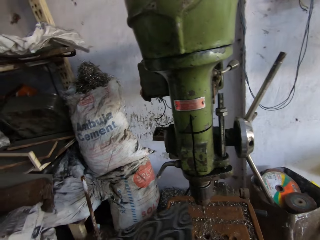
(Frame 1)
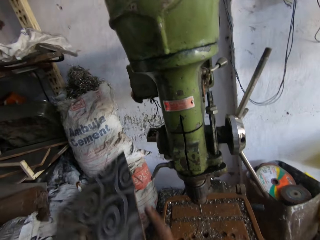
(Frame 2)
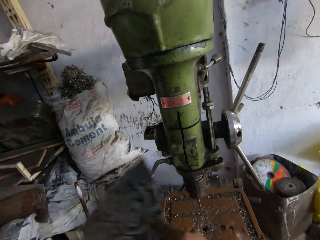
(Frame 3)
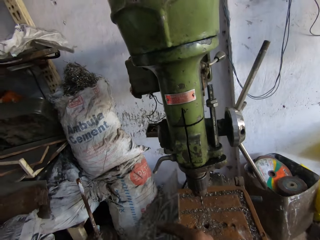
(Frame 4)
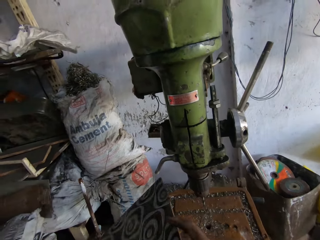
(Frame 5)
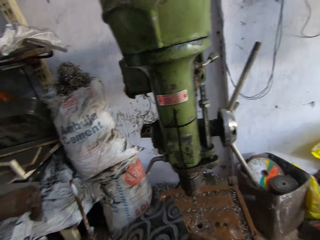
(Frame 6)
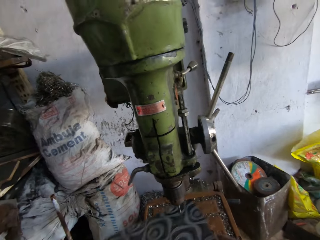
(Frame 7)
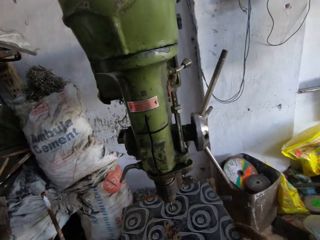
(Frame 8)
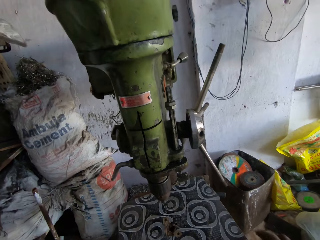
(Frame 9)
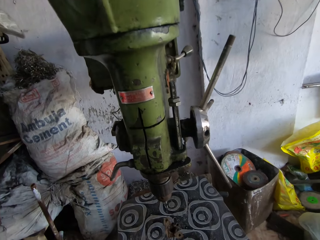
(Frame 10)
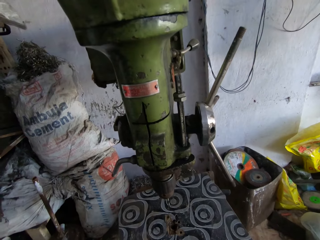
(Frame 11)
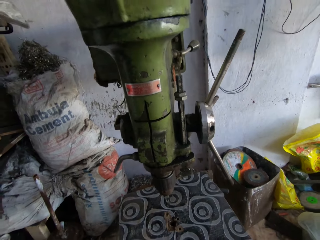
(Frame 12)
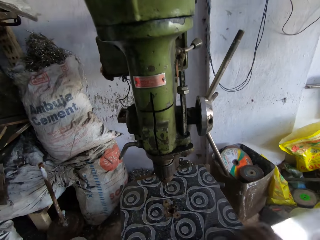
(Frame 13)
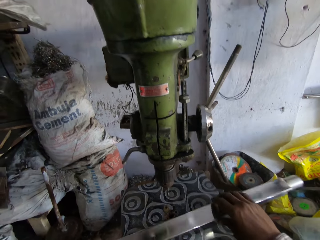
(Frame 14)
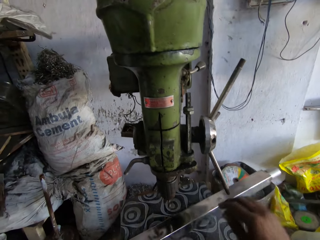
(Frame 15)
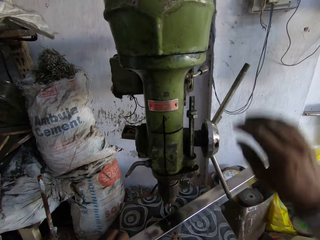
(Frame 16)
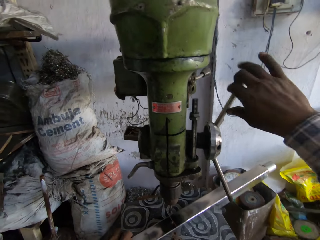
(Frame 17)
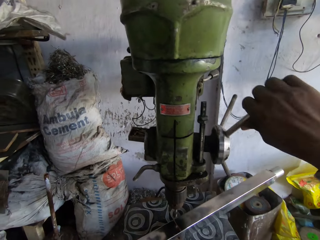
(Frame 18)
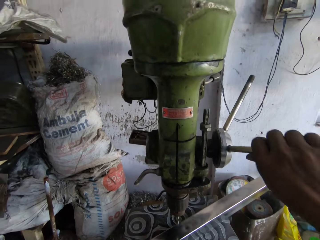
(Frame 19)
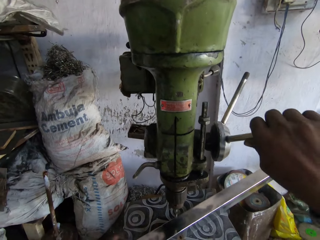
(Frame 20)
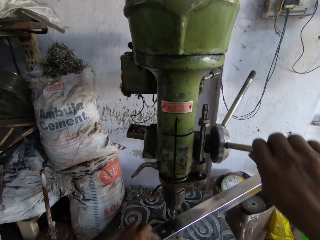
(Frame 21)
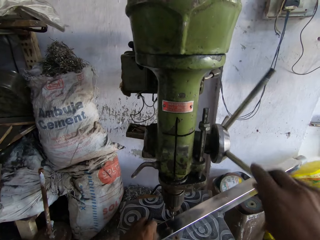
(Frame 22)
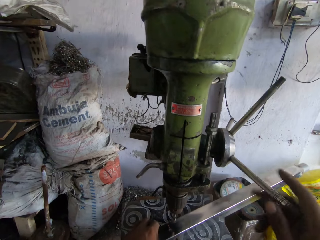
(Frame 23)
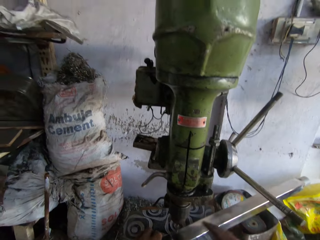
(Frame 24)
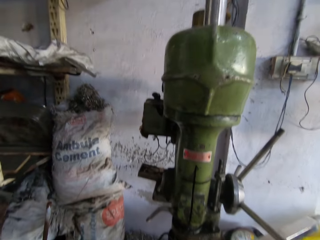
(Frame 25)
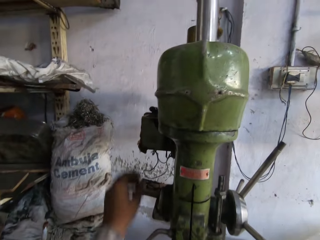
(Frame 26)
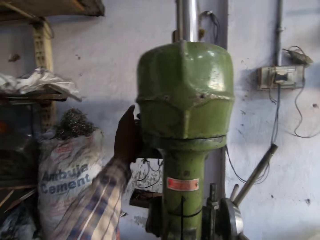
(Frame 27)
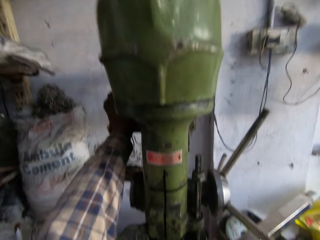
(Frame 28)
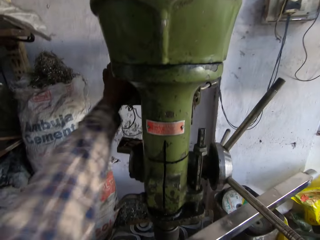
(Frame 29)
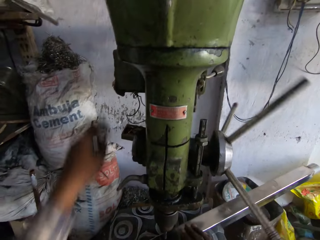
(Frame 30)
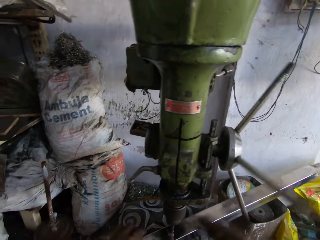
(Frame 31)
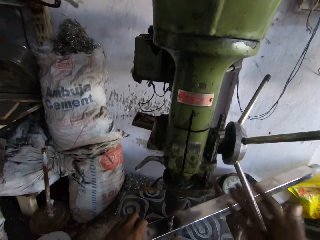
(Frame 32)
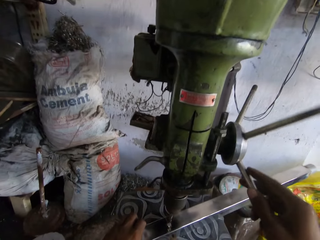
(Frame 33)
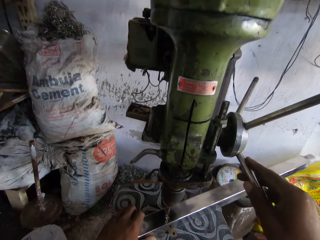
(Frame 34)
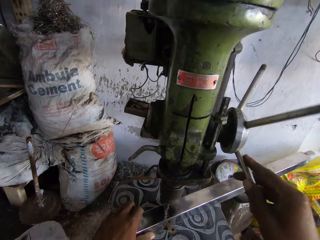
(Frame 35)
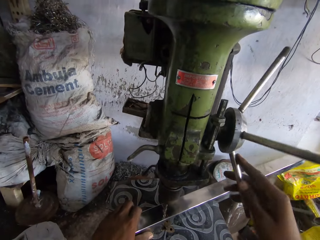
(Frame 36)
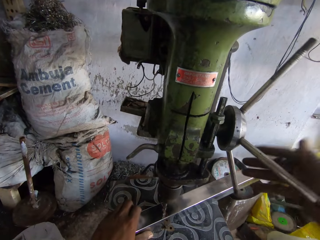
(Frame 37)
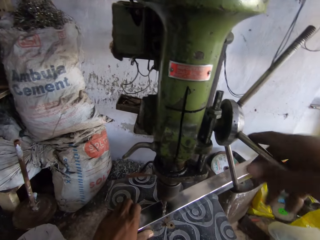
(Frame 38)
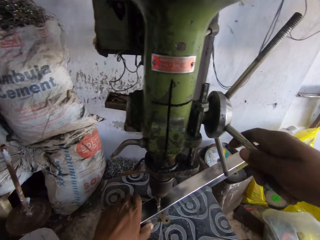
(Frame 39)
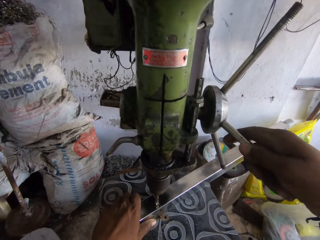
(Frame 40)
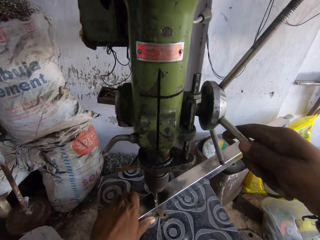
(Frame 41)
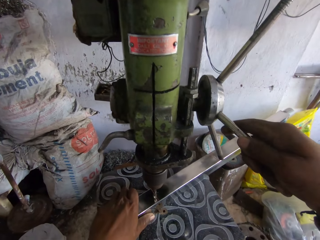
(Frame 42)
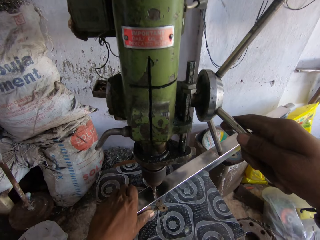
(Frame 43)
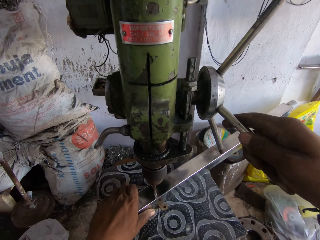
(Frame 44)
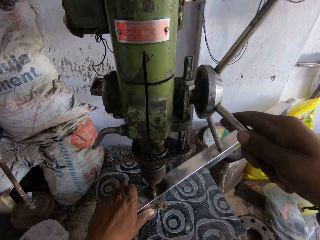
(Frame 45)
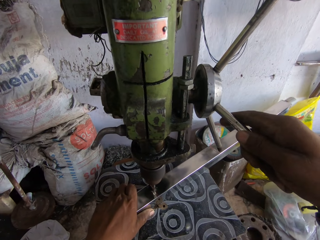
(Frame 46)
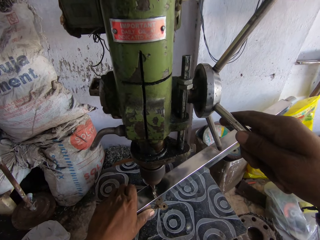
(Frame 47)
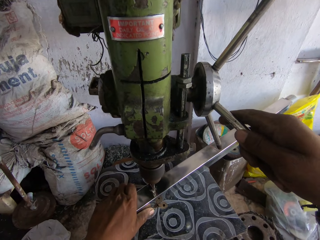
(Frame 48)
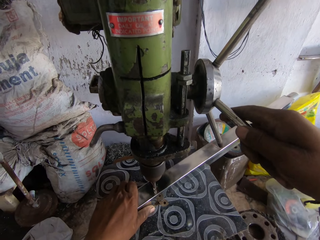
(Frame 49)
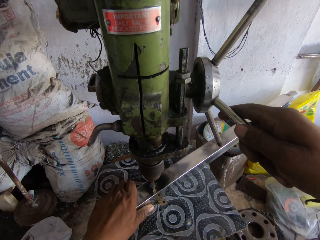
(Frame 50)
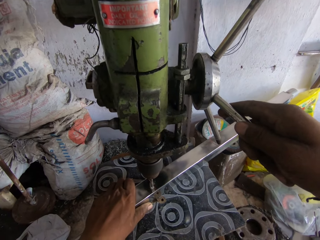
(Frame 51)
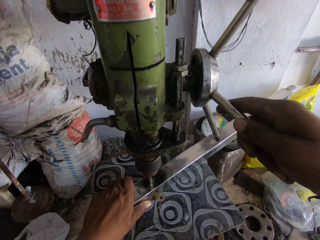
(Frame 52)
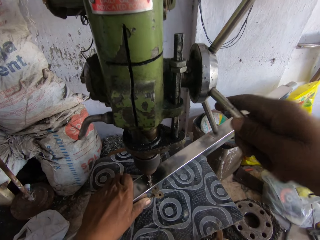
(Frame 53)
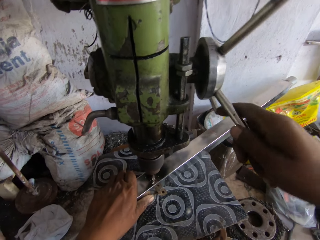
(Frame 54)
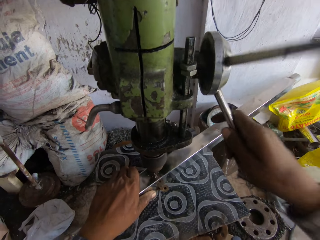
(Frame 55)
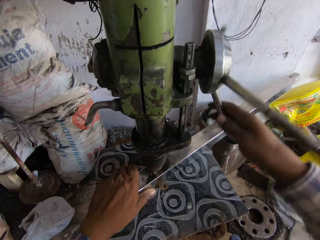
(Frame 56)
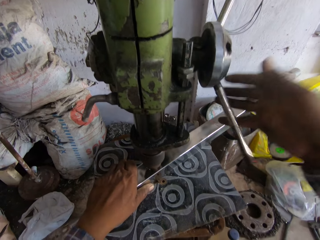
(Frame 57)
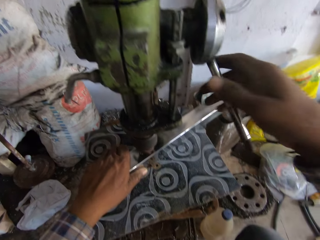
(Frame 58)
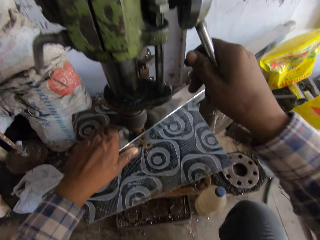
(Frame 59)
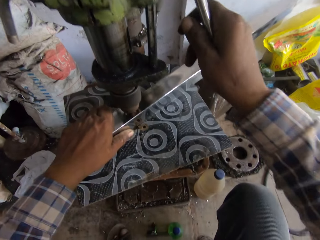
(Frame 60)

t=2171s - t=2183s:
The camera wearer moves the board. He holds the board with his hands. He places the board on the pillar drill machine. He places a metal rod on the pillar drill machine. He operates the pillar drill machine with his right hand. He adjusts the driller. He drills the hole on the metal.

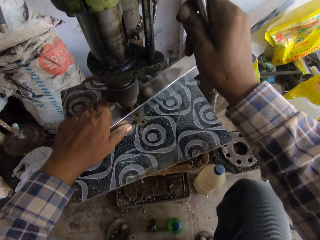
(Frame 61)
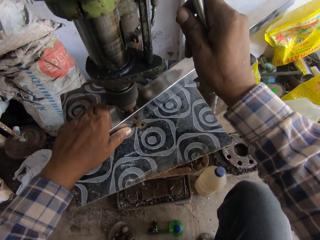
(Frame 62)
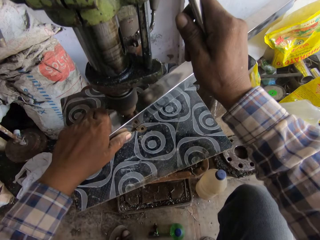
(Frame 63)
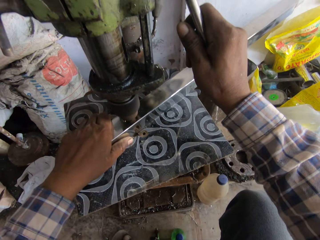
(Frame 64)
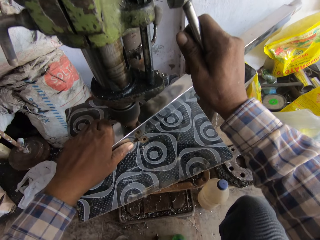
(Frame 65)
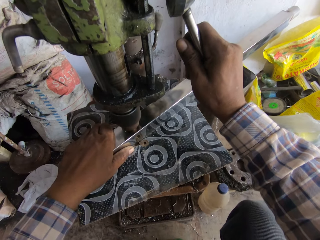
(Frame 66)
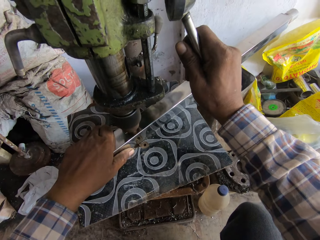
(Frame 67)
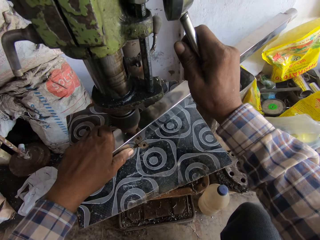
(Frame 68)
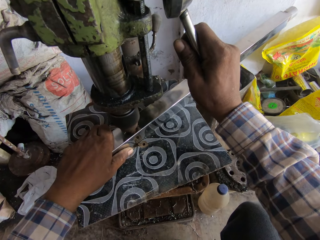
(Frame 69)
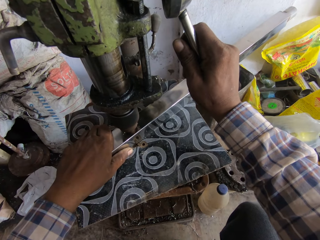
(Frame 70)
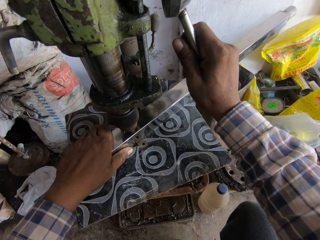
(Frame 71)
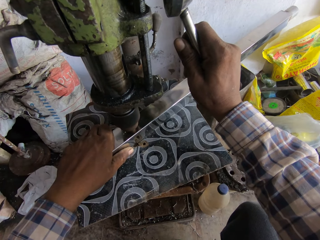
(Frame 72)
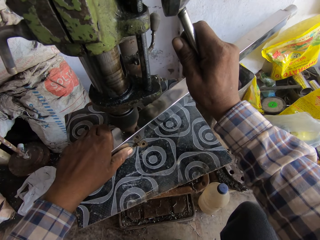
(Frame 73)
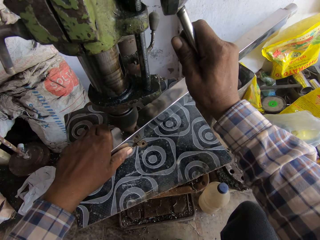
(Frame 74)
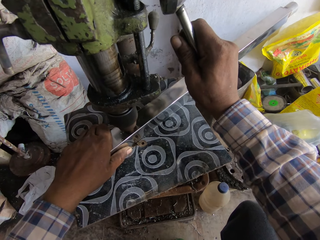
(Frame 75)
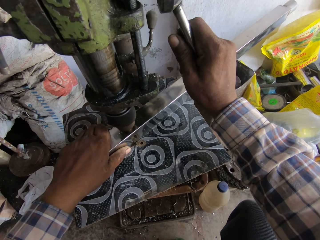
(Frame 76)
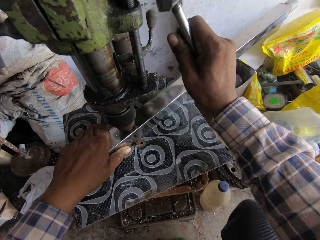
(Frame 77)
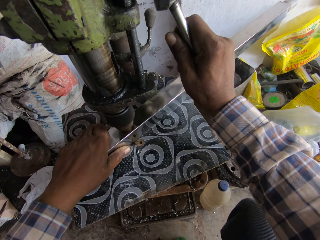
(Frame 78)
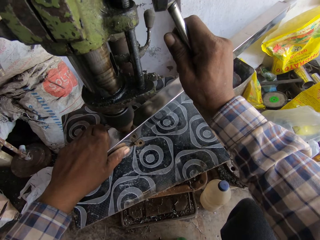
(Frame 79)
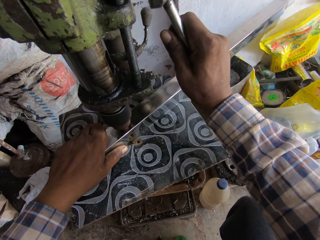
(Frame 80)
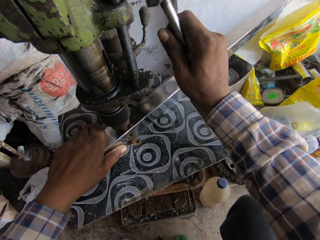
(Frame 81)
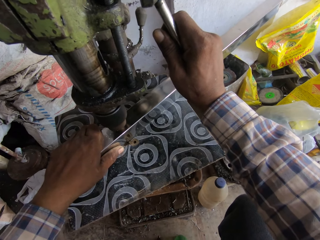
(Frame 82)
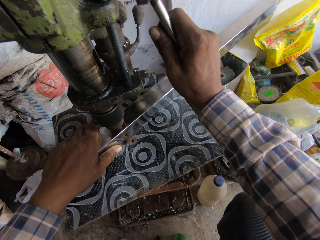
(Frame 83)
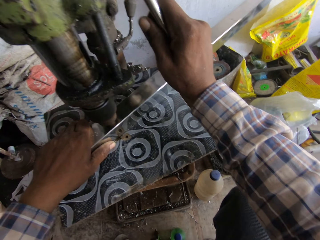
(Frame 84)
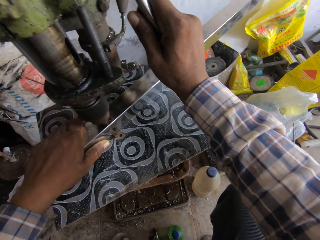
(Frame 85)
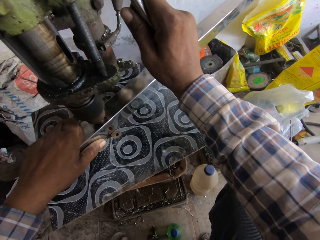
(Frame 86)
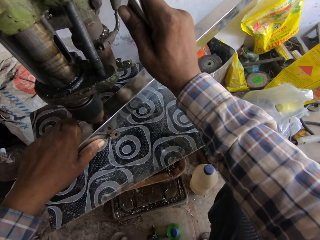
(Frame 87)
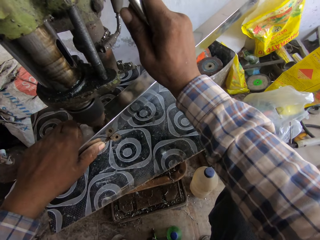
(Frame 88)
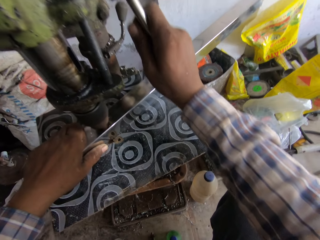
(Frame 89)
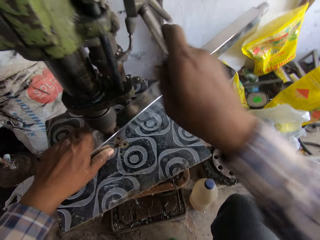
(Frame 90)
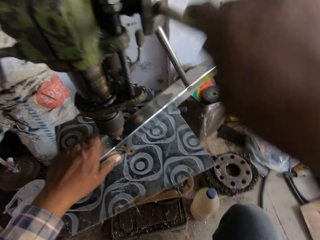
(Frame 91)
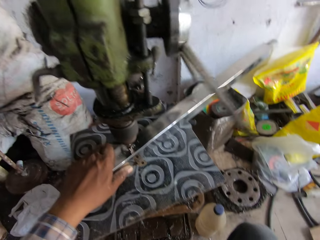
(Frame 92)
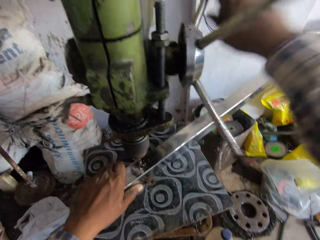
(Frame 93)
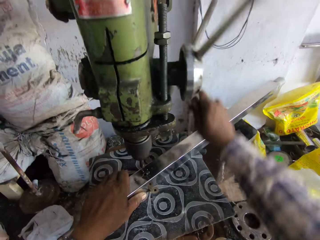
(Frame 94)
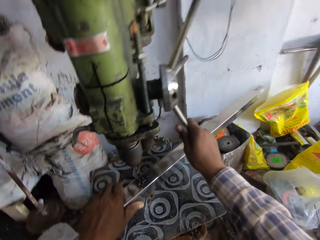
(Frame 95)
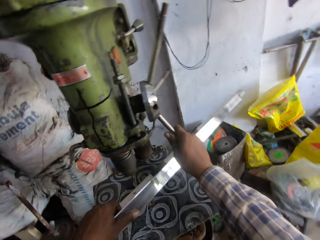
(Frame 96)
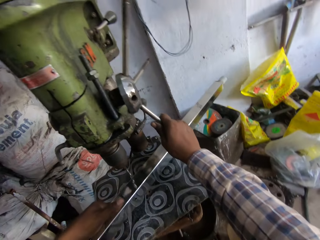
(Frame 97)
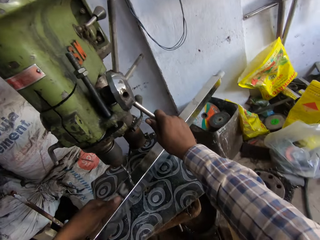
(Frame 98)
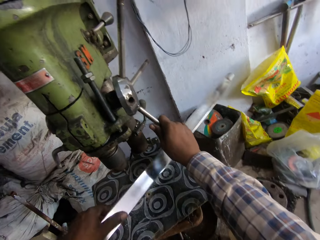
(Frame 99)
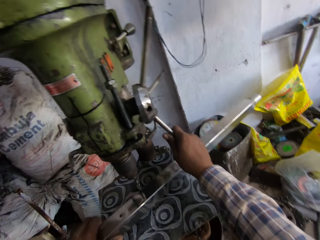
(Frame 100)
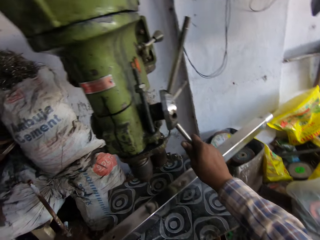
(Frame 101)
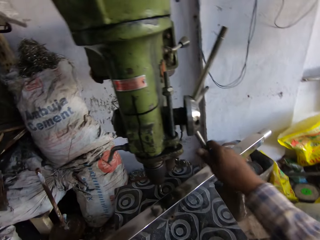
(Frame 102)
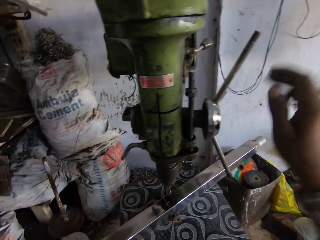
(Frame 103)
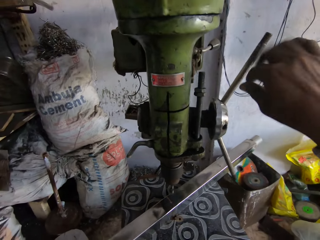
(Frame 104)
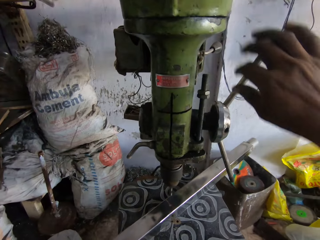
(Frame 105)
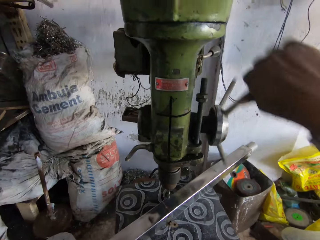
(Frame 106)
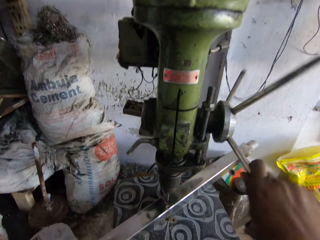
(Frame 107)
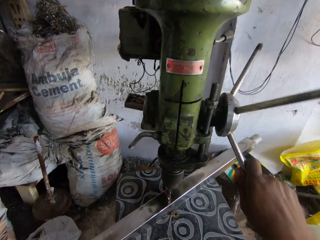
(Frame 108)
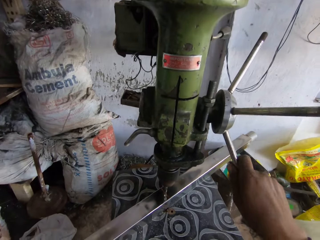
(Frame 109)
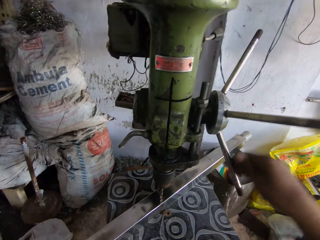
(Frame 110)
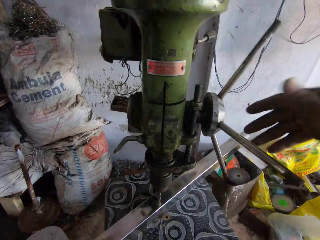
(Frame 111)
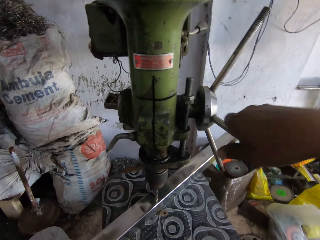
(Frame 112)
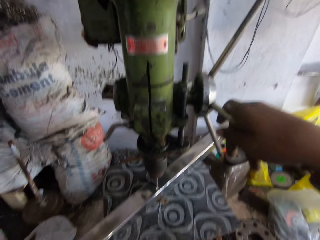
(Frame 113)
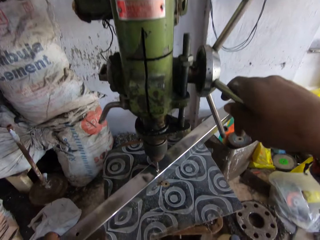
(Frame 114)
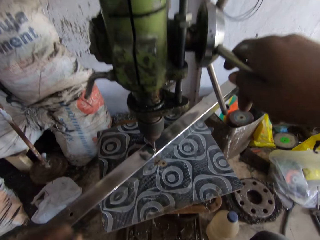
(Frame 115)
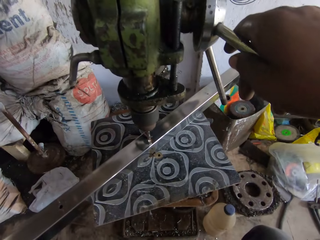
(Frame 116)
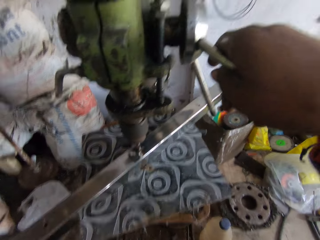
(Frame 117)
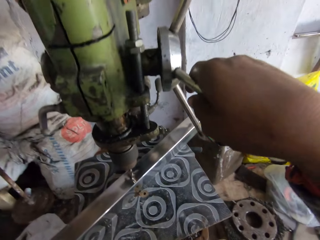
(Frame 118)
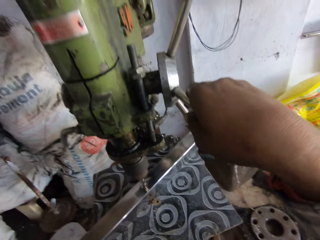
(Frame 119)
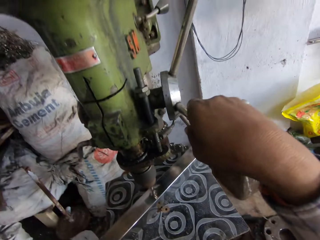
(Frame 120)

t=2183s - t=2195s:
The camera wearer adjusts the driller. They check the metal. They turn the metal around. They check the metal again. They adjust the driller.
